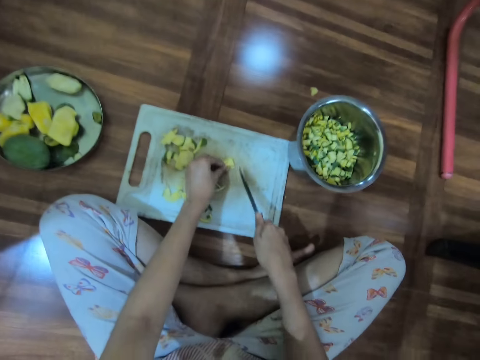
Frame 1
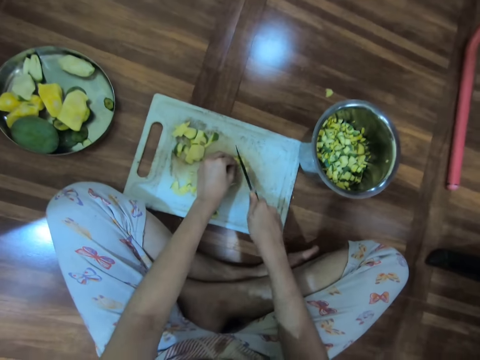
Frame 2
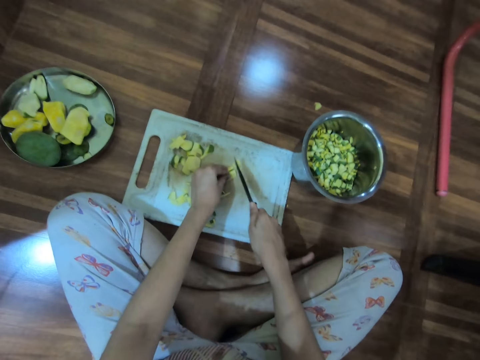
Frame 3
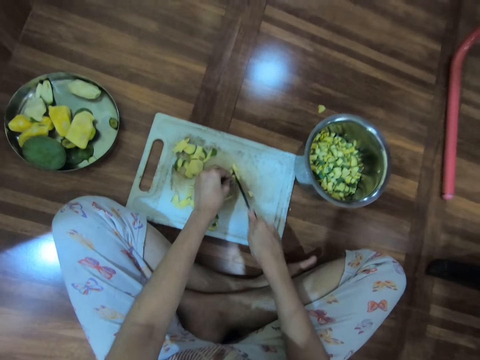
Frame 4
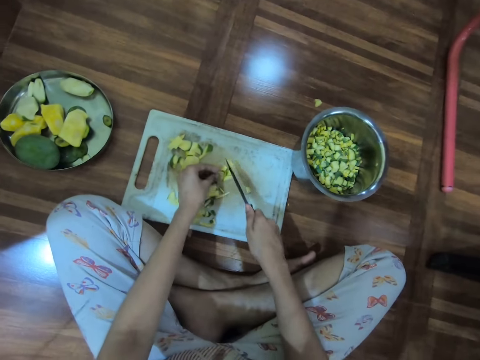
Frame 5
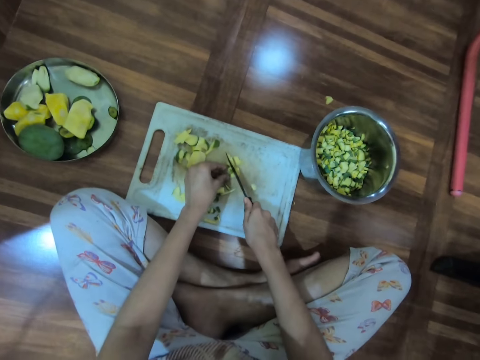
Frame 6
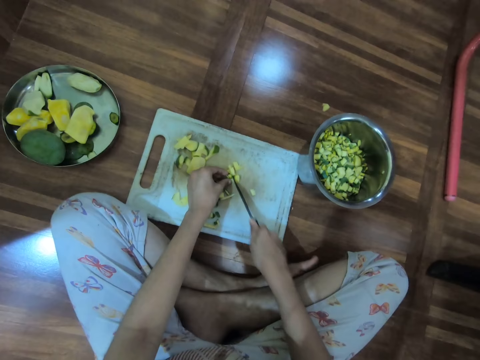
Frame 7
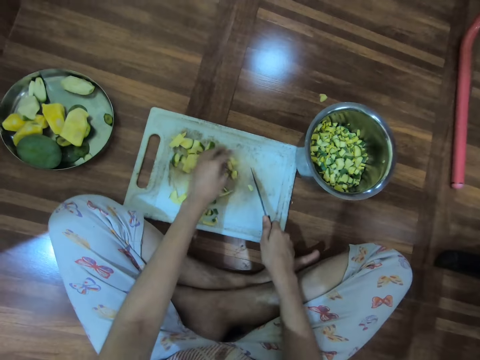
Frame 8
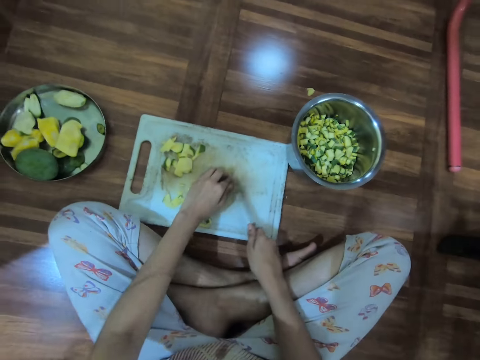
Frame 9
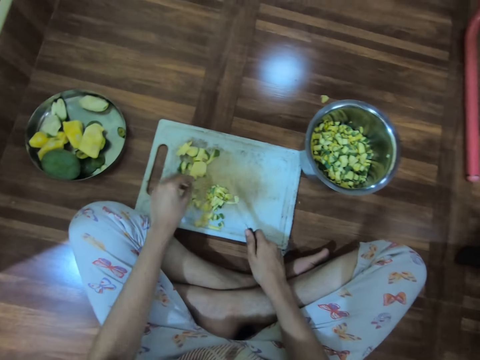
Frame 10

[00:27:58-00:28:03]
The camera wearer chops the chopped mango on the chopping board with the knife in her right hand. She moves the chopped mango on the chopping board with her left hand. She moves the chopped mango on the chopping board with the knife in her right hand.

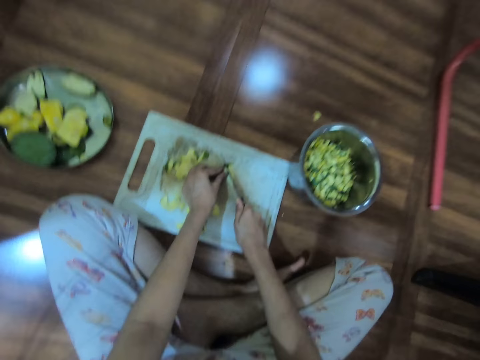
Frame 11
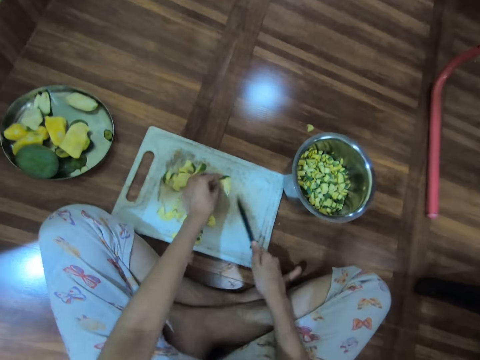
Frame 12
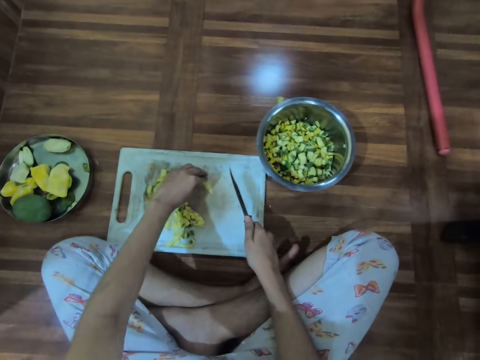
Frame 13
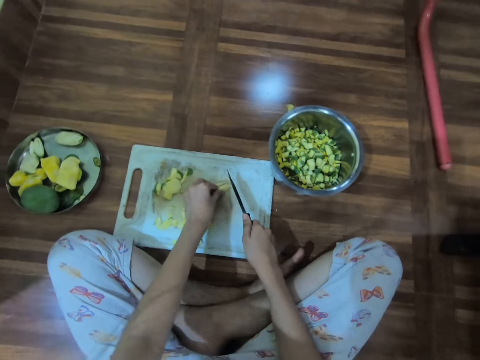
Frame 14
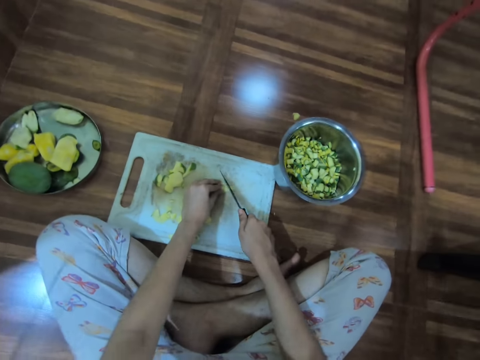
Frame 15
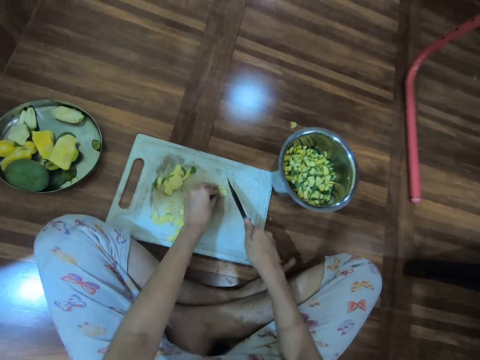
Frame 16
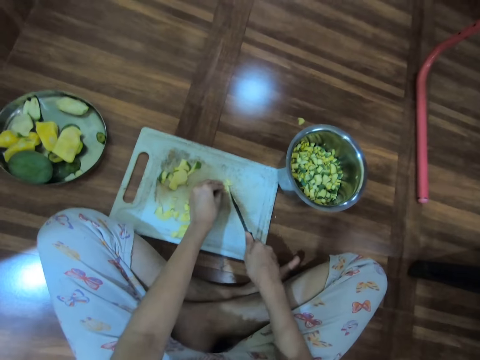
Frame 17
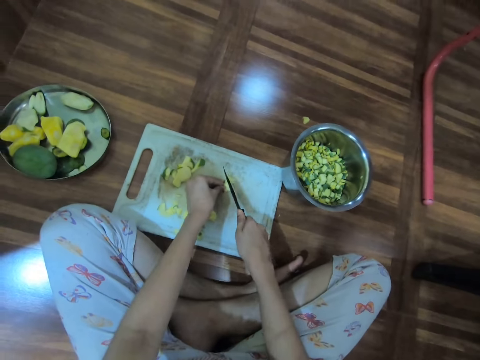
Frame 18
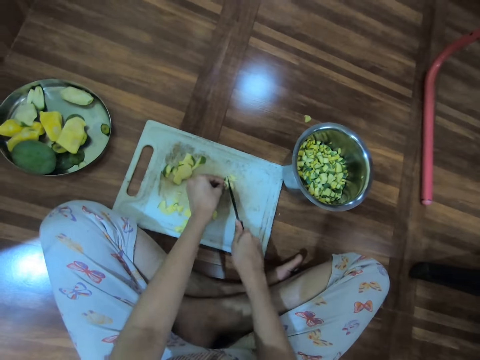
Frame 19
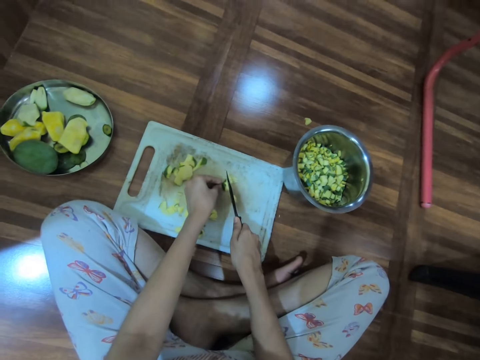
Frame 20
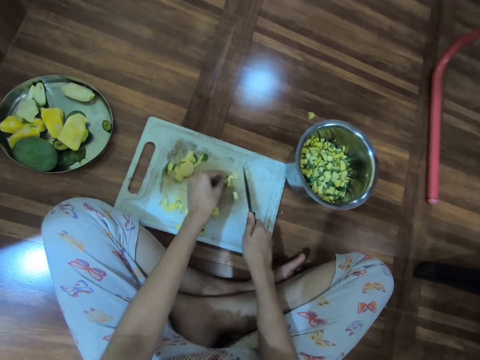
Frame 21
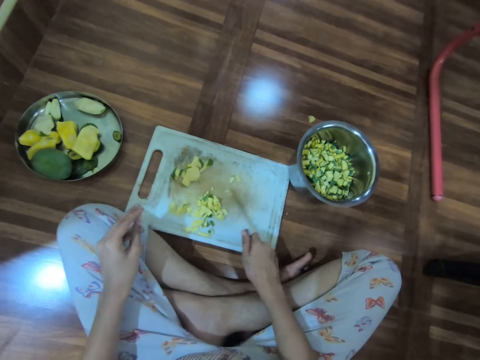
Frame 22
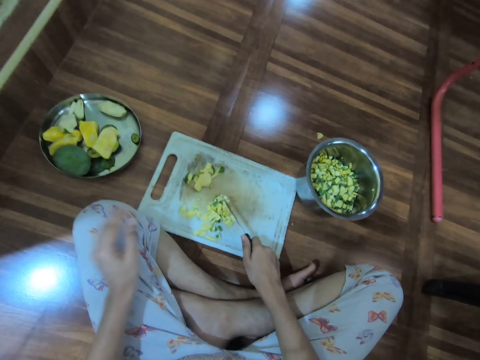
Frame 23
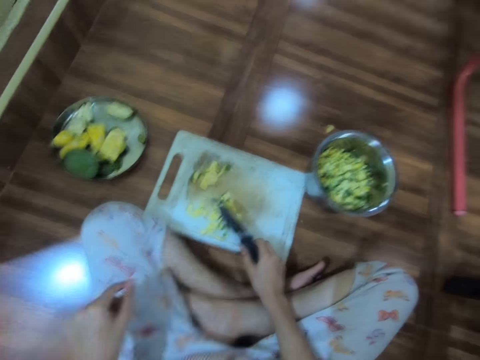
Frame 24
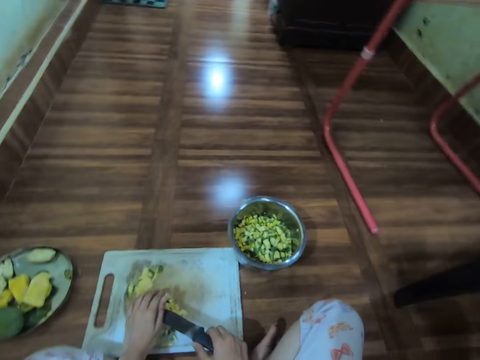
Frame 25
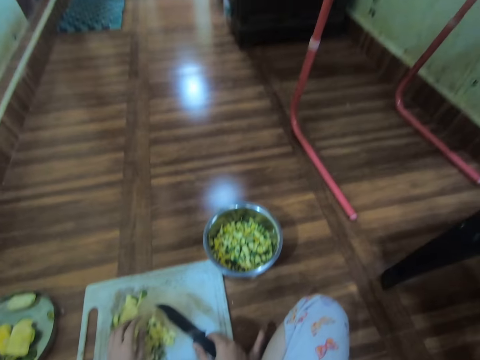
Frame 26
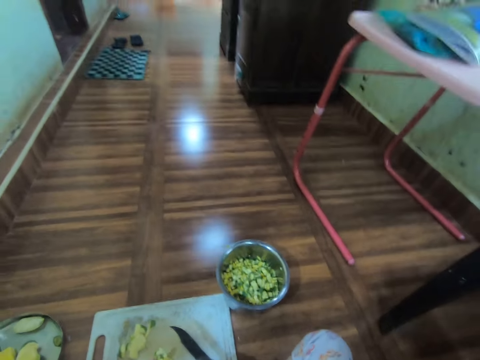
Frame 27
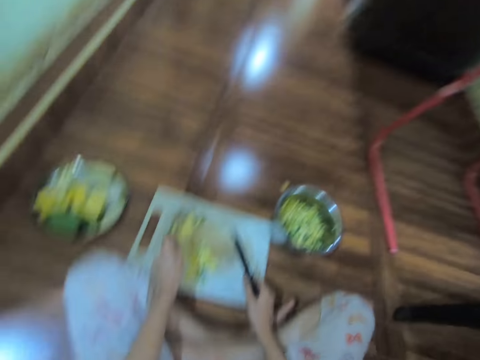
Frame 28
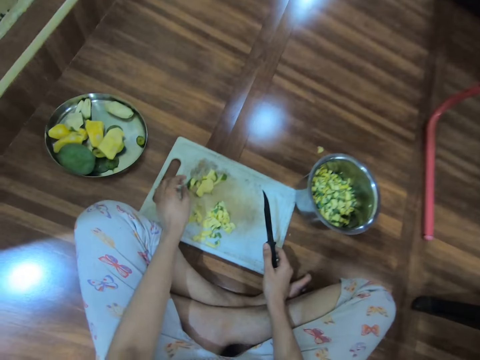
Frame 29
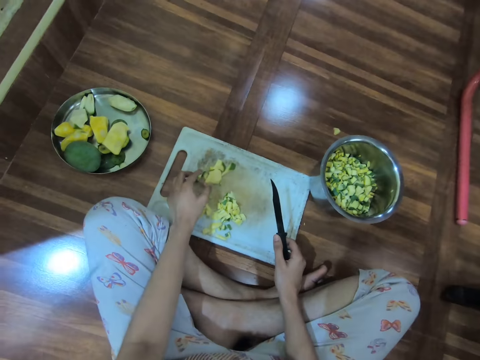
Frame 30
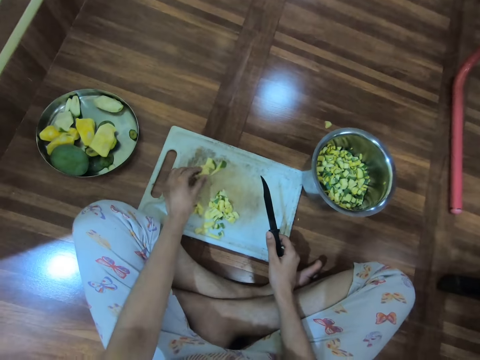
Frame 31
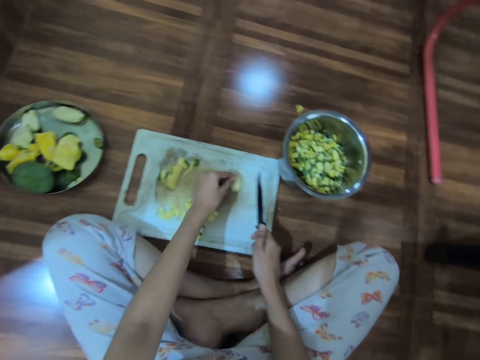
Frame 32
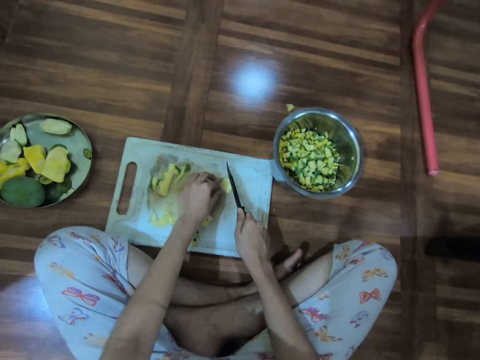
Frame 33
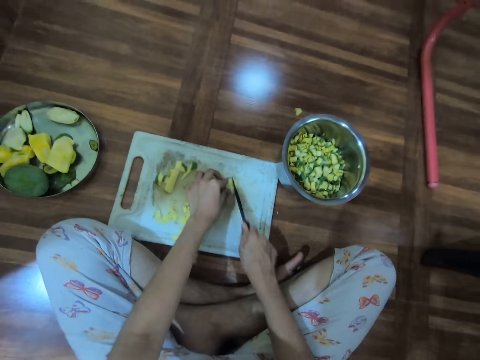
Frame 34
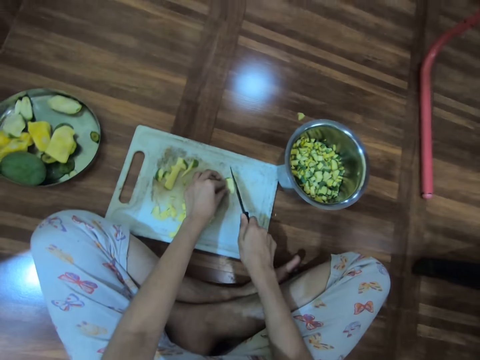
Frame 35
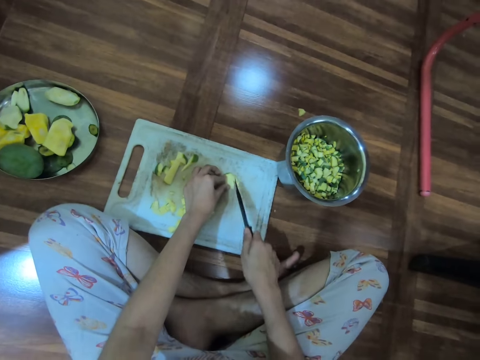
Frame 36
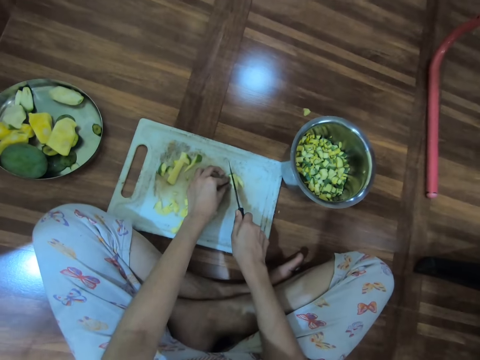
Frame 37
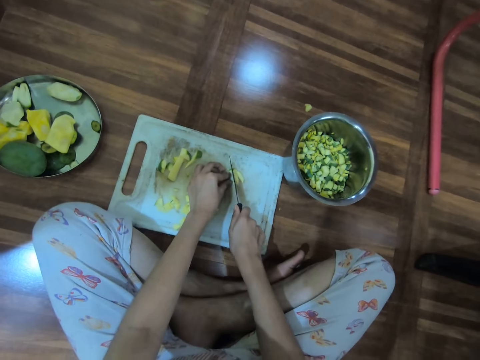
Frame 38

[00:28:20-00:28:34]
The camera wearer turns the chopped mango on the chopping board with her left hand. She chops the chopped mango on the chopping board with the knife in her right hand. She moves the chopped mango on the chopping board with the knife in her right hand. She wipes her left hand on her left lap. She removes the chopped mango from the knife with her left hand. She picks the chopped mango from the chopping board with her left hand and places the chopped mango on the chopping board with her left hand. She chops the chopped mango on the chopping board with the knife in her right hand.

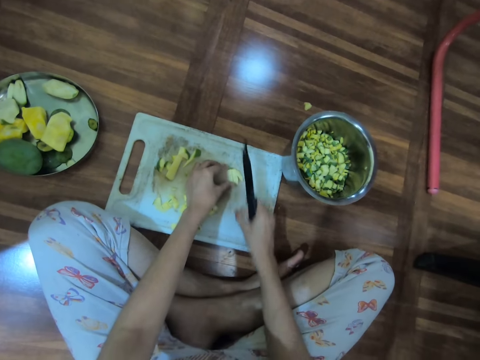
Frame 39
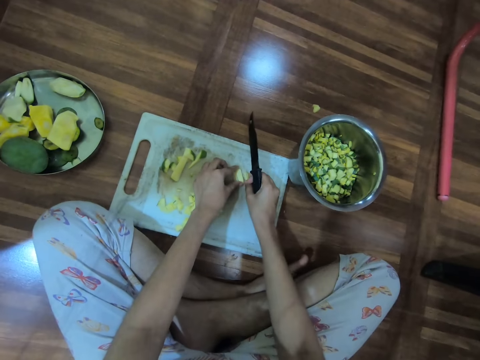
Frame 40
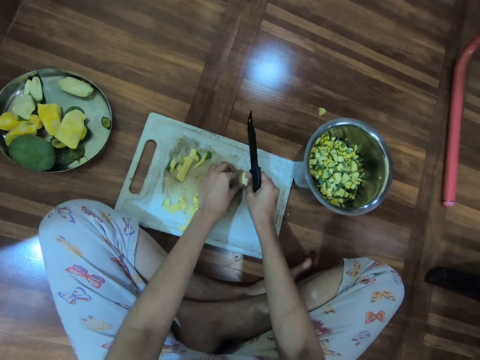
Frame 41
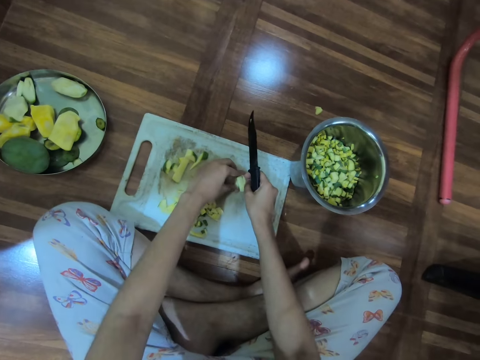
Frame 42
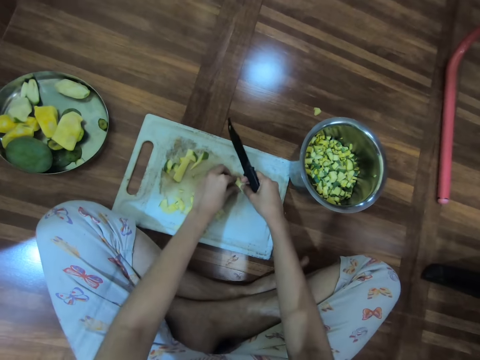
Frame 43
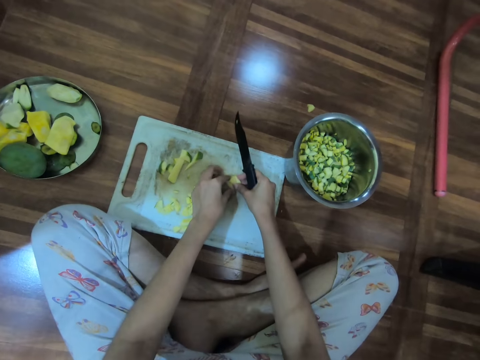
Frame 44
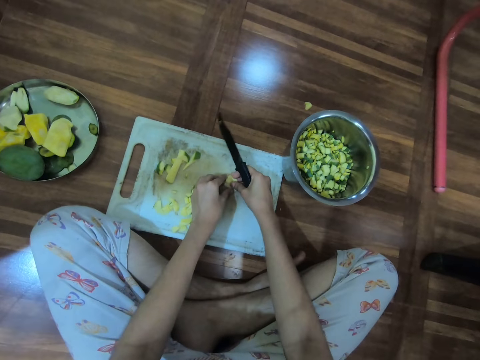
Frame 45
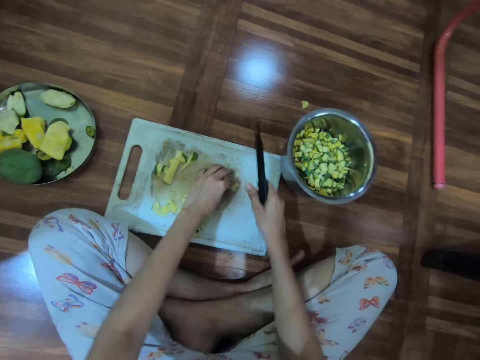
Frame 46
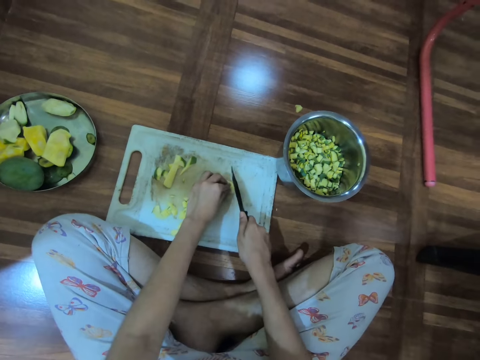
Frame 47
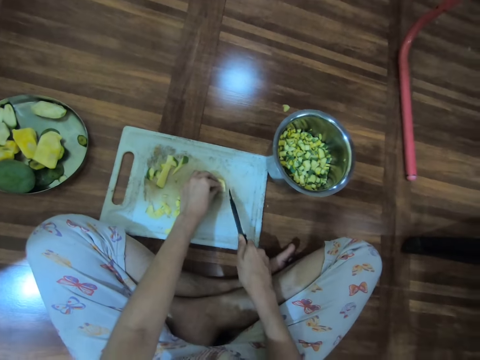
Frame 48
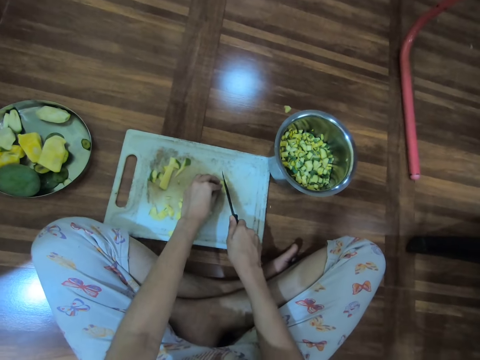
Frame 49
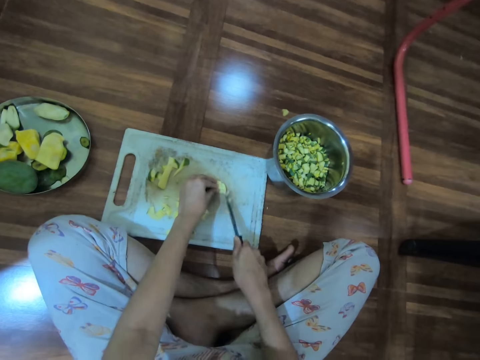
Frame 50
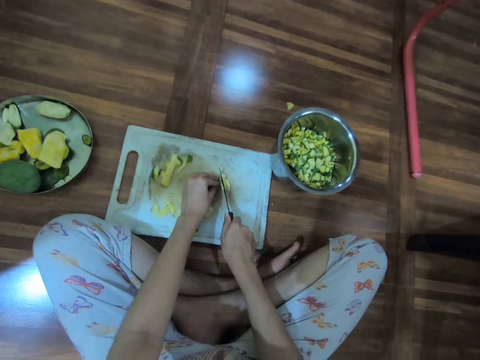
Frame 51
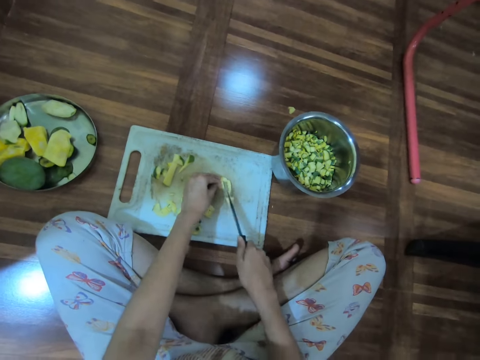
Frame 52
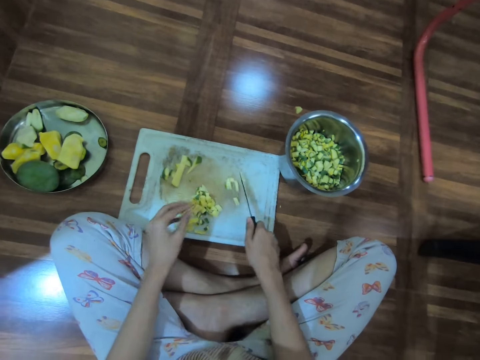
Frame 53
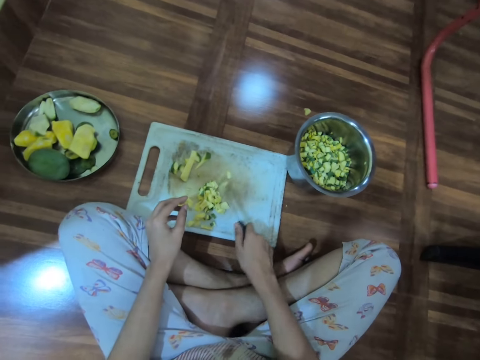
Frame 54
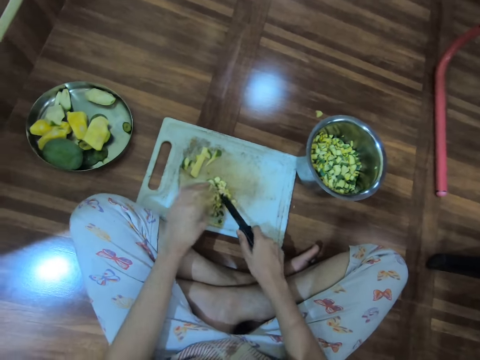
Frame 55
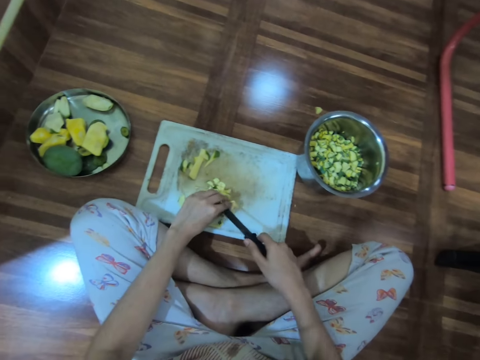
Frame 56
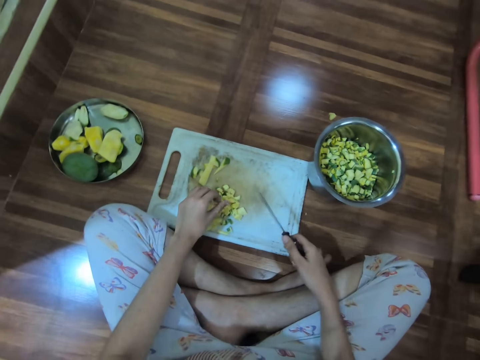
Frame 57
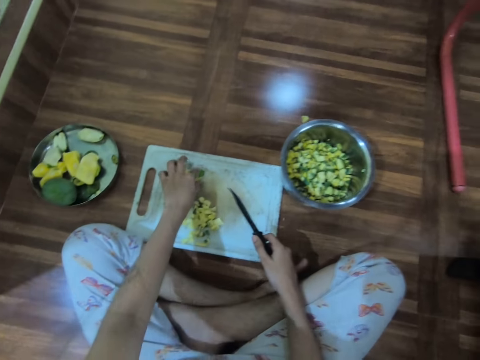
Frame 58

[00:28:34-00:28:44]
The camera wearer holds the chopped mango on the chopping board with both hands and turns the chopped mango on the chopping board with both hands. She chops the chopped mango on the chopping board with the knife in her right hand. She moves the chopped mango on the chopping board with the knife in her right hand. She removes the chopped mango from the knife with her left hand.
